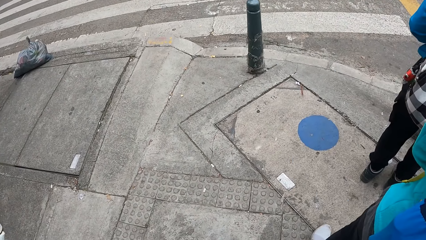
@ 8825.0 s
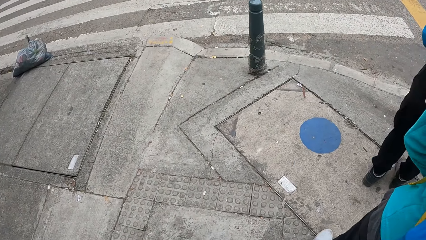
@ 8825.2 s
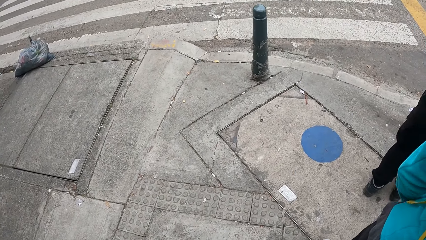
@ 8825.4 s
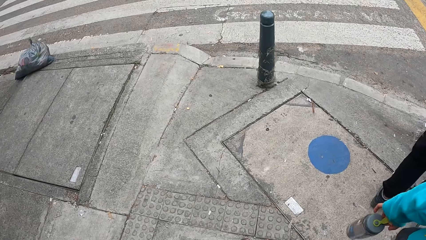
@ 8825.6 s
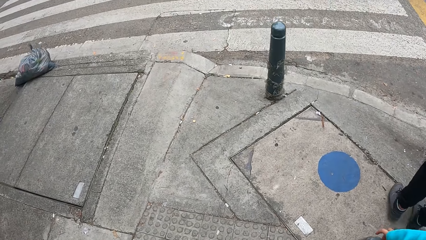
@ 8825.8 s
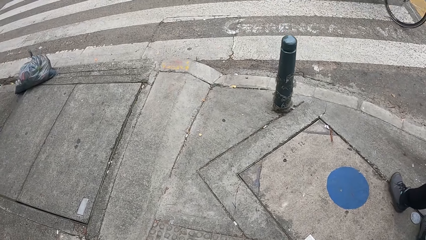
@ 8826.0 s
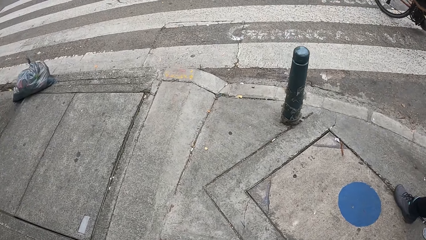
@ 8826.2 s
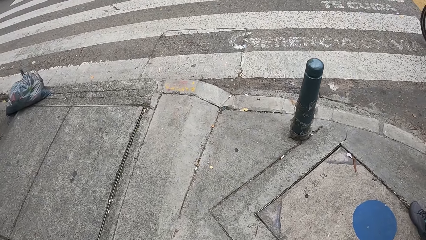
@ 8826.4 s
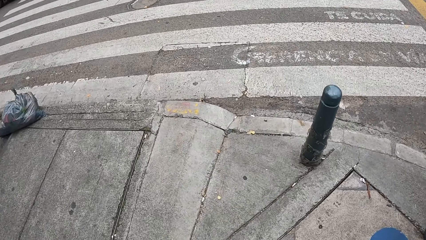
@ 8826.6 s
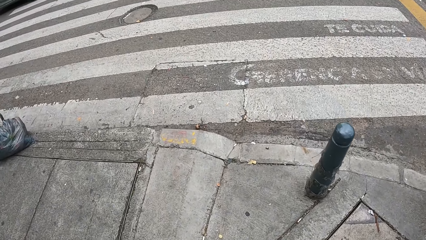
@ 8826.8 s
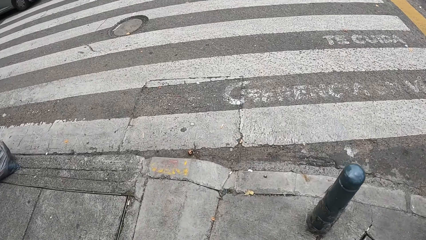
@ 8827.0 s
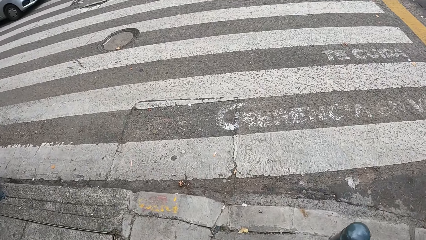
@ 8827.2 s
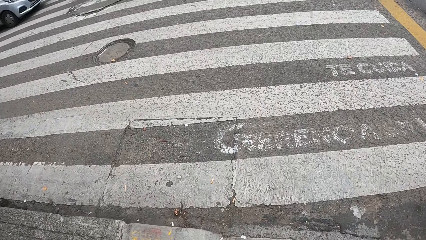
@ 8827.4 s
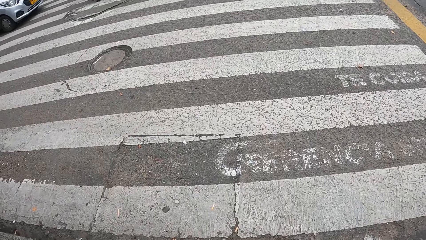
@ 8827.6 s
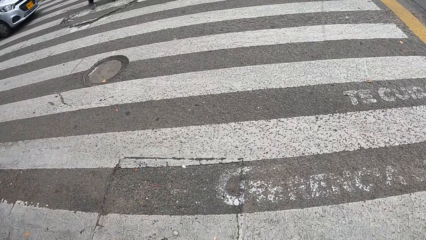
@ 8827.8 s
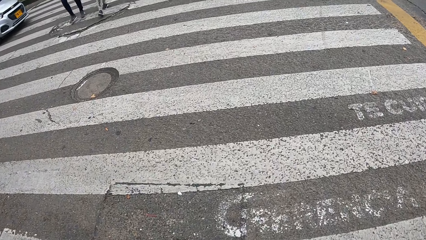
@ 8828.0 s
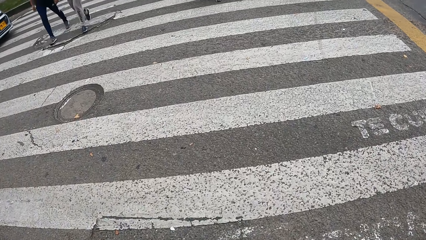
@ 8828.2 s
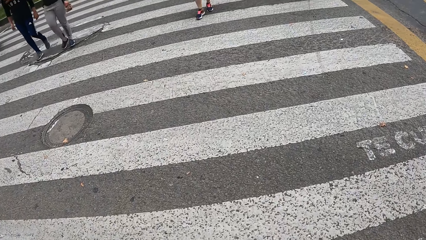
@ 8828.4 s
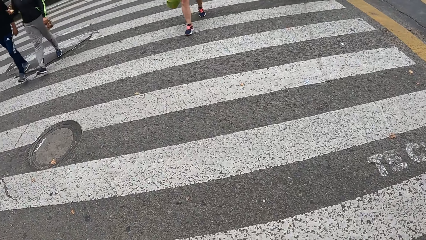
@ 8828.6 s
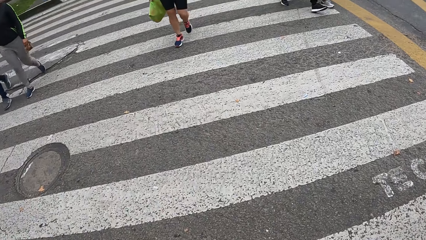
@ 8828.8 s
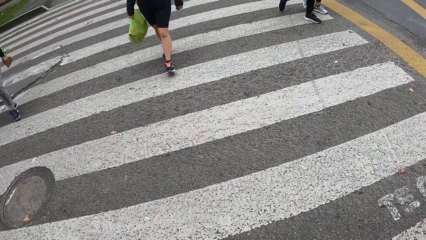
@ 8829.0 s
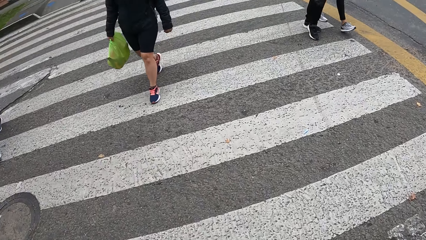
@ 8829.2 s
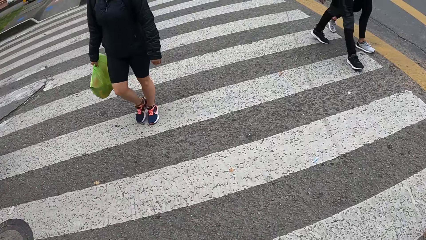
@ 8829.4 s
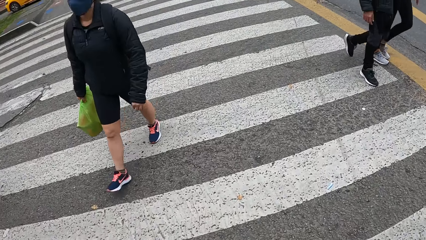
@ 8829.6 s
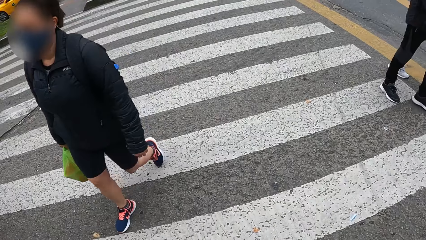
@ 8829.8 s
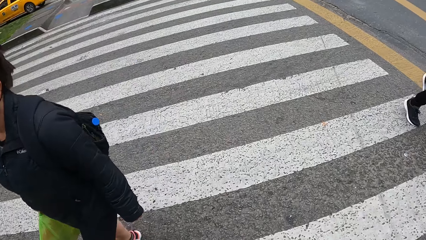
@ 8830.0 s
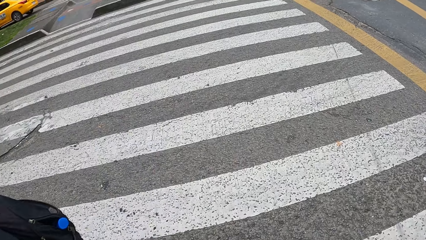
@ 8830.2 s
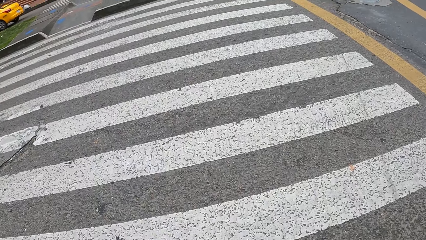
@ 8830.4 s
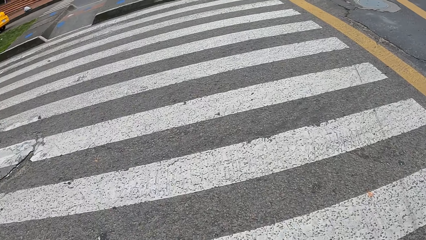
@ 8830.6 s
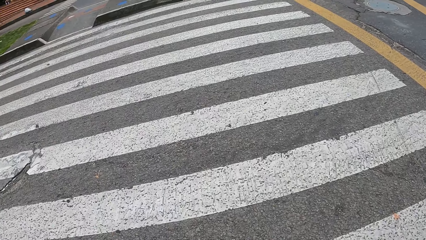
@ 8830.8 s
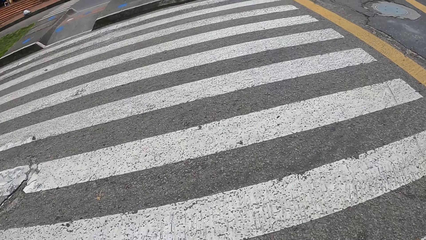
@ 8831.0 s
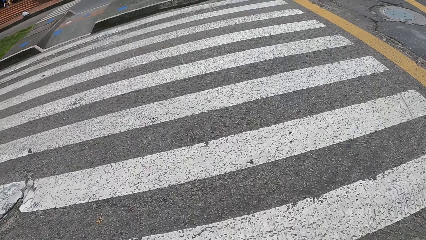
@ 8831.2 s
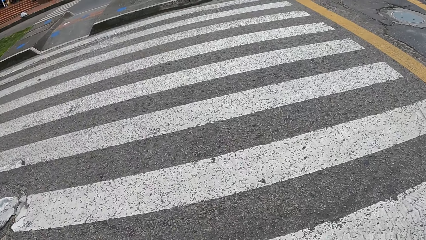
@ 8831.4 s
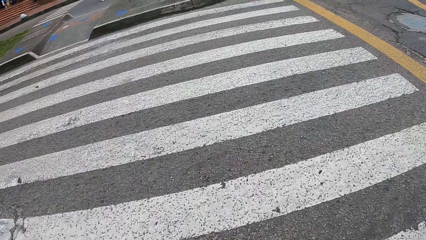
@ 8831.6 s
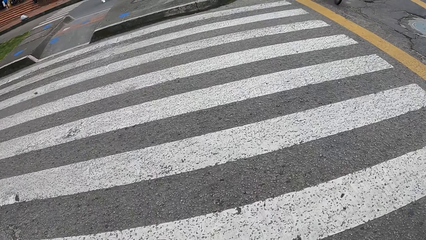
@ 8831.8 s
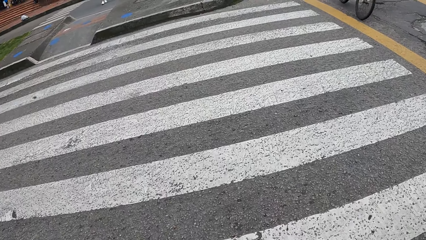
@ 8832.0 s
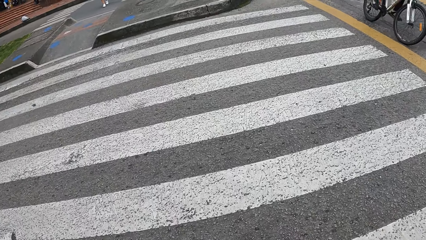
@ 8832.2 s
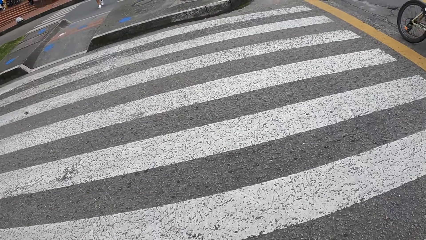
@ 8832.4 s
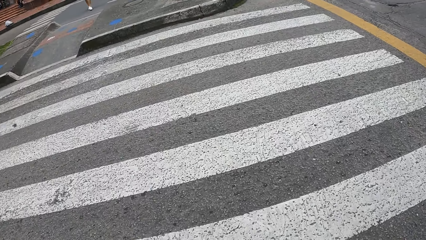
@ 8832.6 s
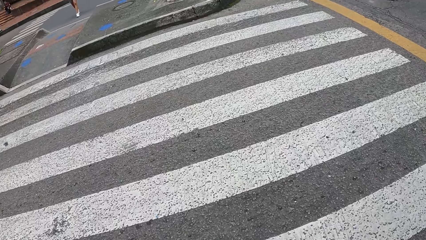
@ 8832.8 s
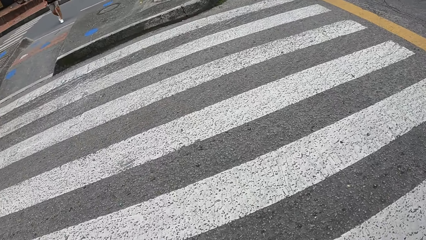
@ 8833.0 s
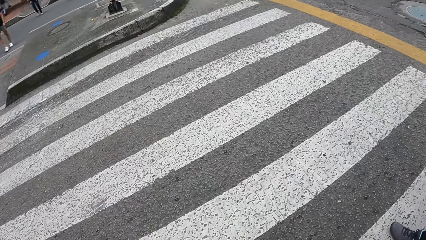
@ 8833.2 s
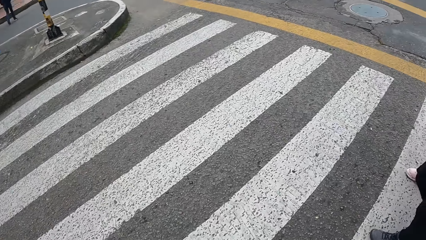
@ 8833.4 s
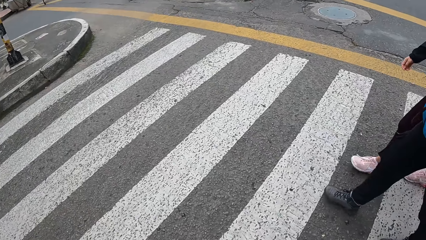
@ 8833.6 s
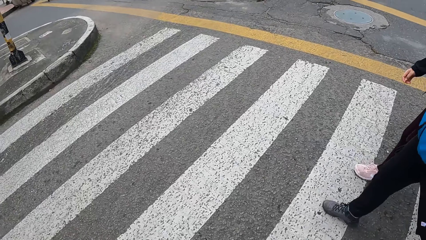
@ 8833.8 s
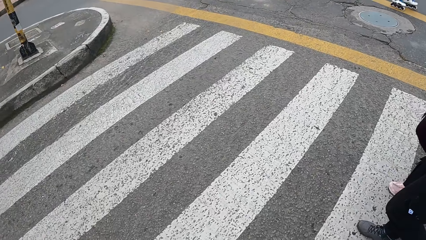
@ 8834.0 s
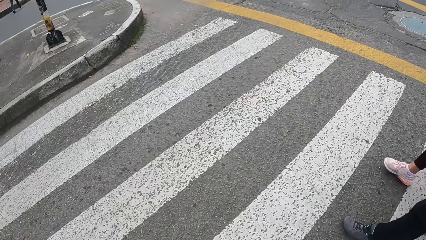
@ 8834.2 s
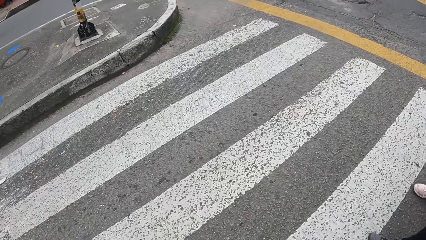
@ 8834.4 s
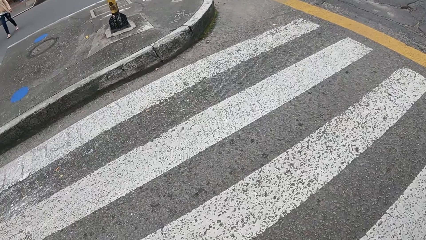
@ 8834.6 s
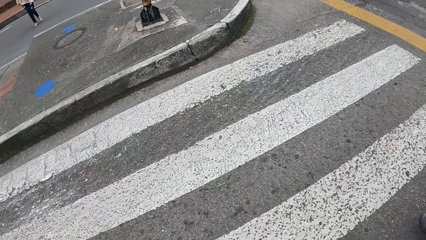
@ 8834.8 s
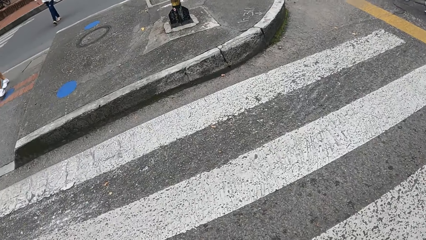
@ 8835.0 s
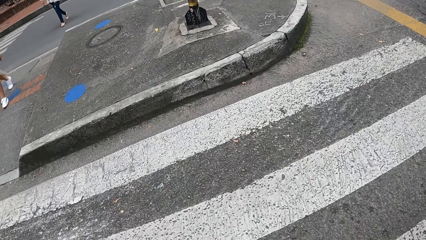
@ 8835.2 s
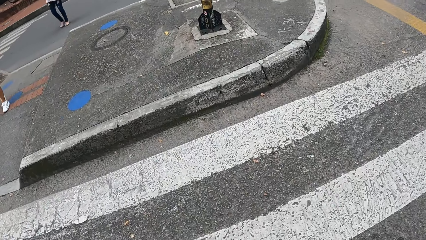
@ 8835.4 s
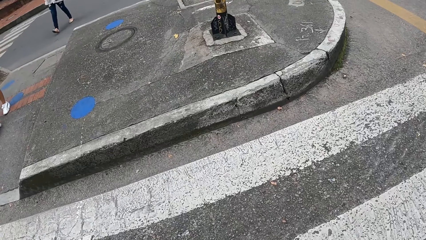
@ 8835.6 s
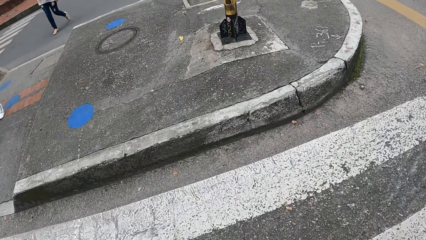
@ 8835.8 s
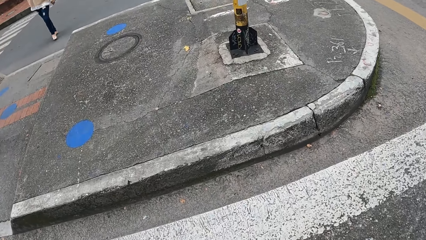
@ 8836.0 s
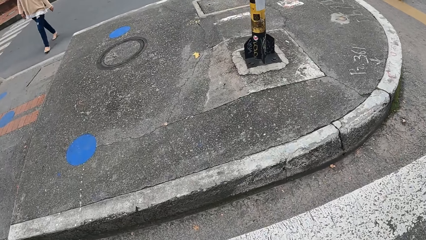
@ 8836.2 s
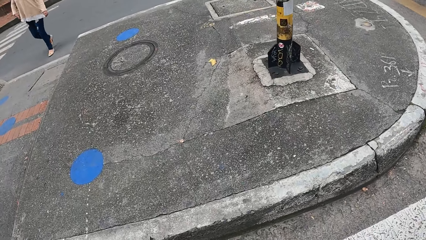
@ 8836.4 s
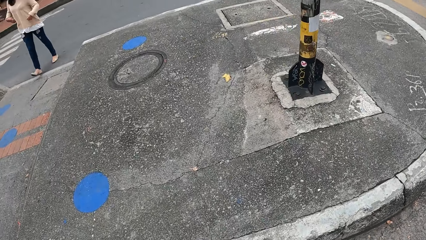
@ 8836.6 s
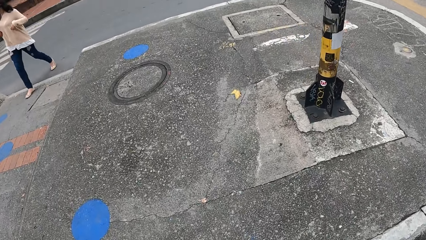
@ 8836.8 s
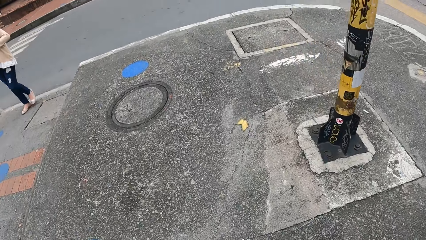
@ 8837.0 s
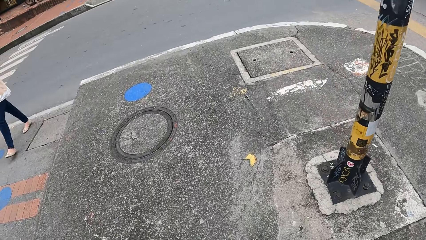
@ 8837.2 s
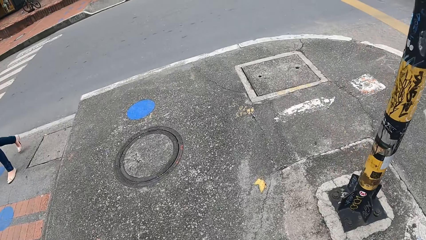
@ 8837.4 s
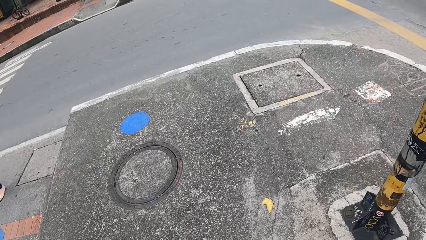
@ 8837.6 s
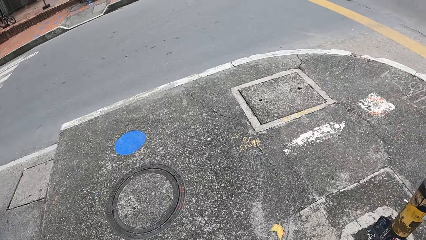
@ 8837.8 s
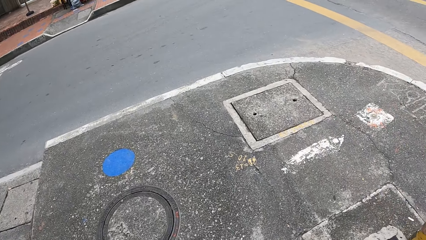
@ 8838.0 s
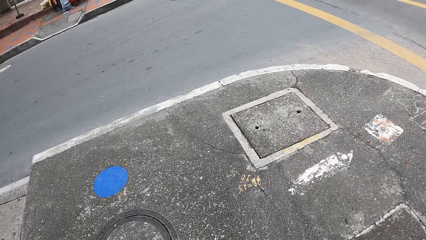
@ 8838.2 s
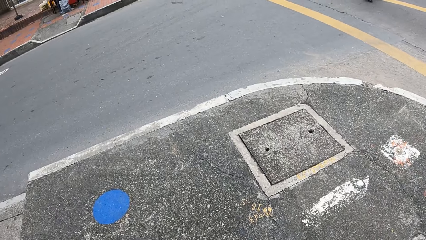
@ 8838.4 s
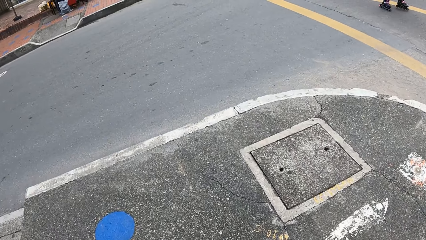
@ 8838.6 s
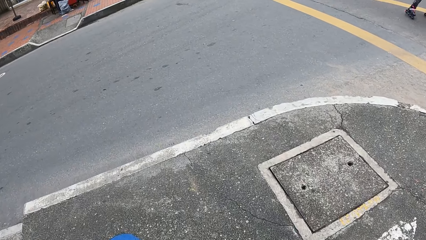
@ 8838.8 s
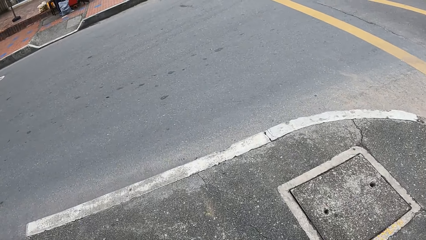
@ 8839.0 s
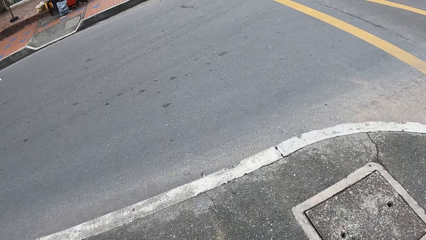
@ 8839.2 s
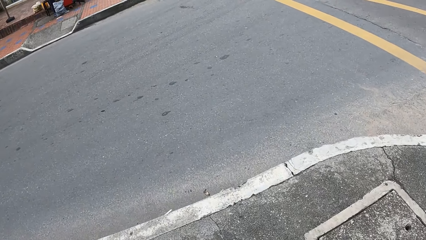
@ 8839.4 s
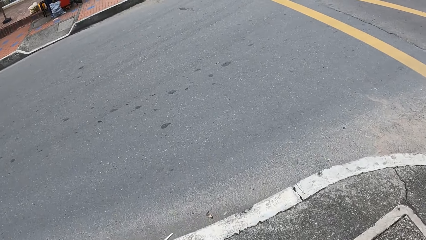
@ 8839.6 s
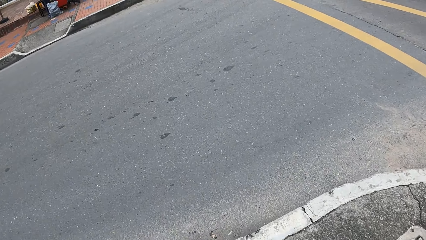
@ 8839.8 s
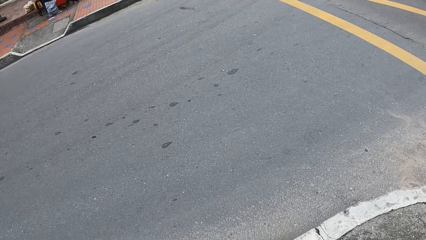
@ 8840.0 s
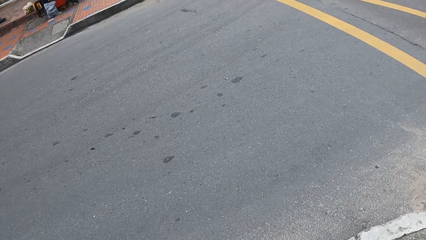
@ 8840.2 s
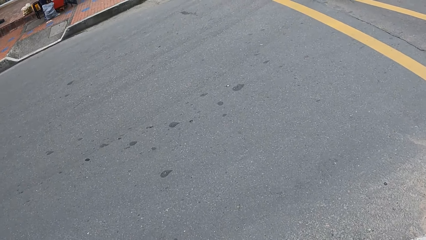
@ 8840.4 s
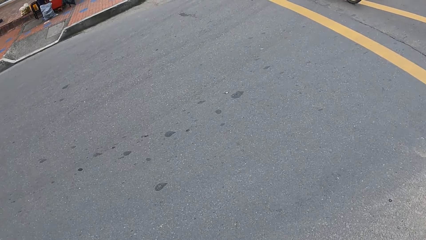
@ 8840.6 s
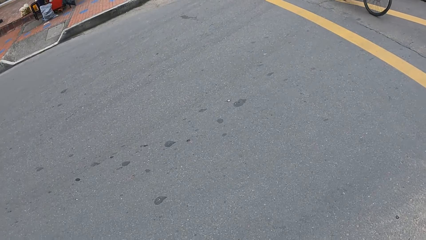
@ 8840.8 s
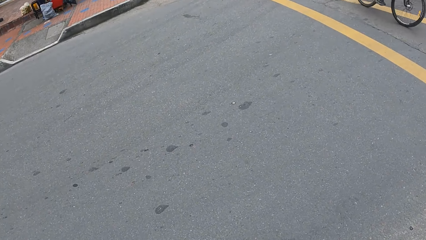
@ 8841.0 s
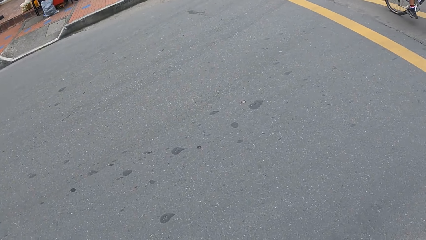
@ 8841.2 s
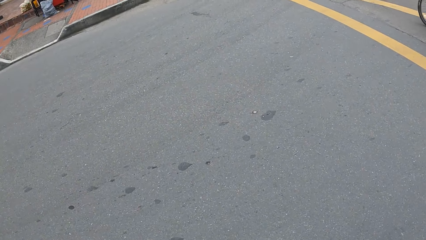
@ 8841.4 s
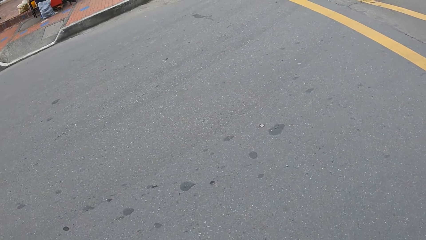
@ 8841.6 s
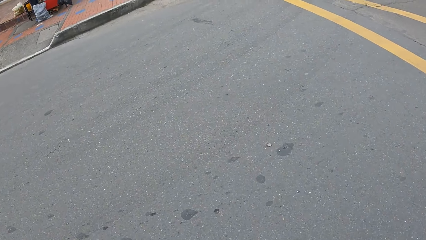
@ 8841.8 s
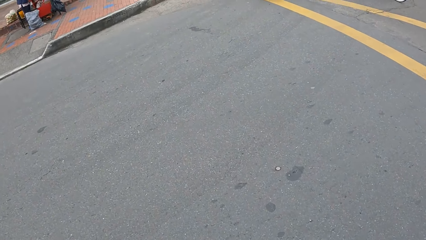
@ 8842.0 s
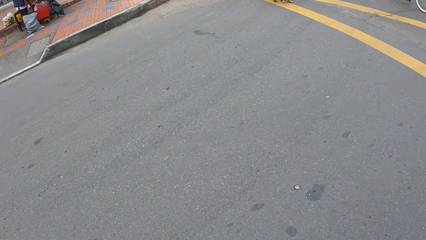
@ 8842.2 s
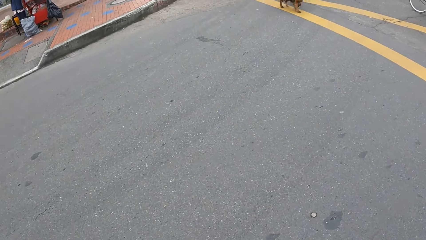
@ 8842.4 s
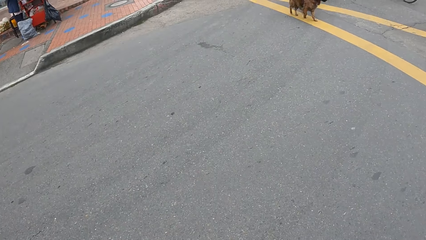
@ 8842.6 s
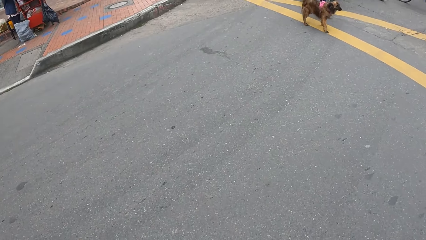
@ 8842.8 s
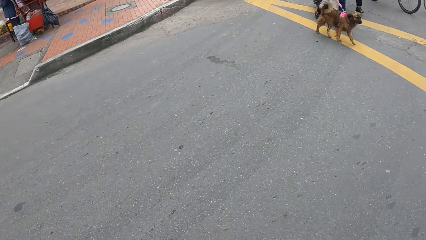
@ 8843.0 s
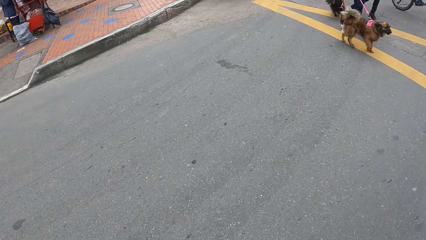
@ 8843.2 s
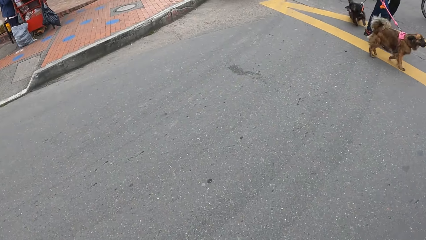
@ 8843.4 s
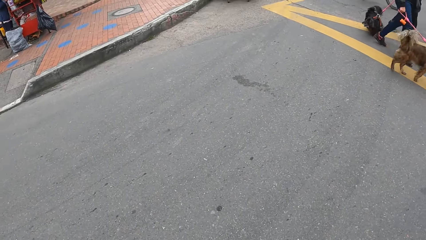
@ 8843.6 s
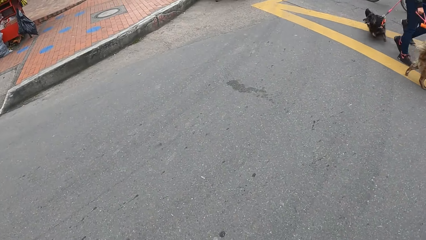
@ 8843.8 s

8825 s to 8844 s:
The camera wearer walks on the road with the people.
